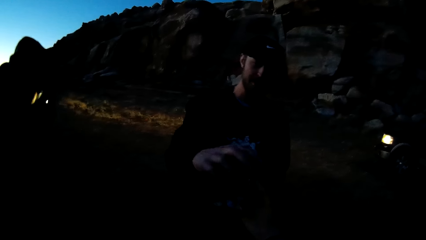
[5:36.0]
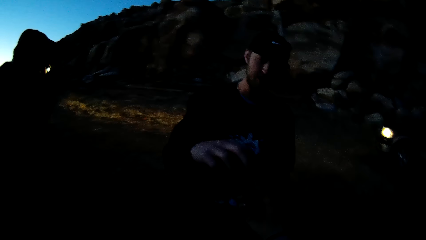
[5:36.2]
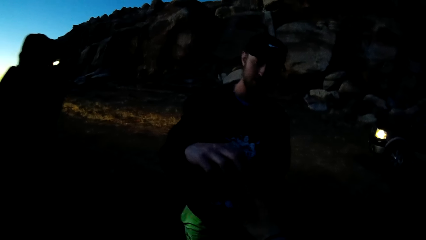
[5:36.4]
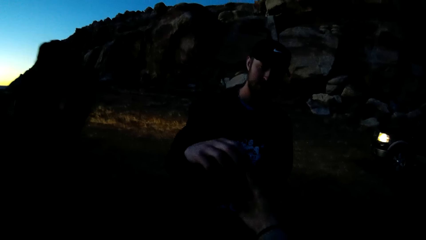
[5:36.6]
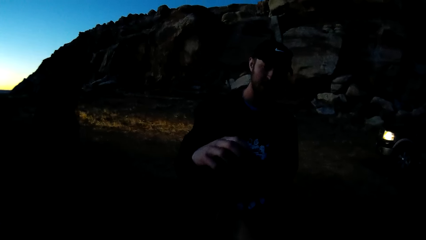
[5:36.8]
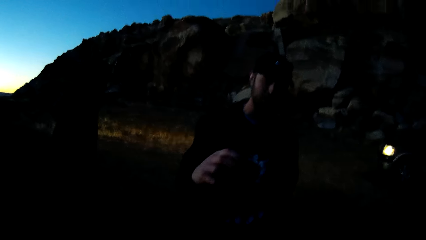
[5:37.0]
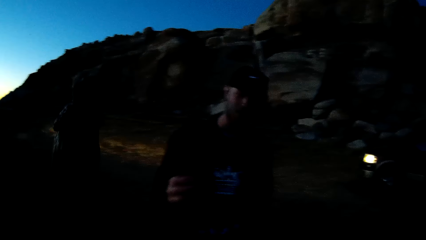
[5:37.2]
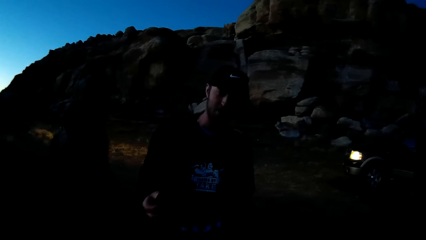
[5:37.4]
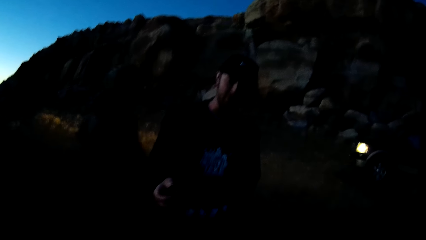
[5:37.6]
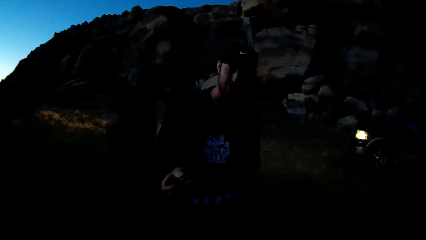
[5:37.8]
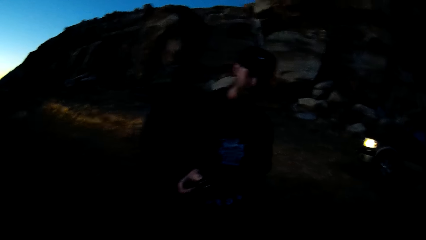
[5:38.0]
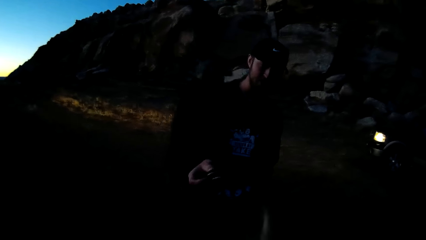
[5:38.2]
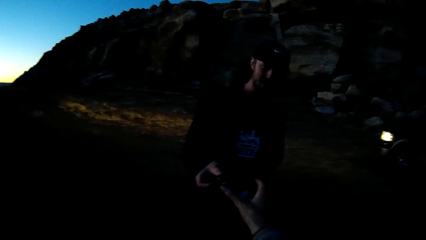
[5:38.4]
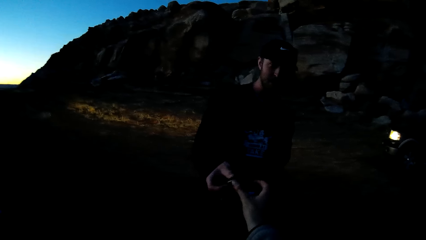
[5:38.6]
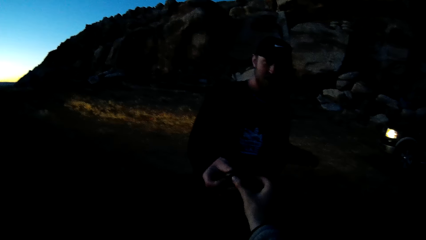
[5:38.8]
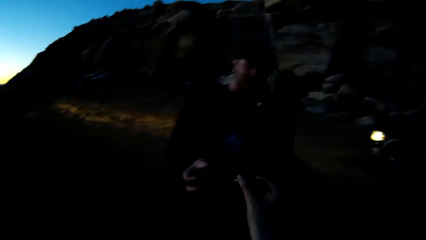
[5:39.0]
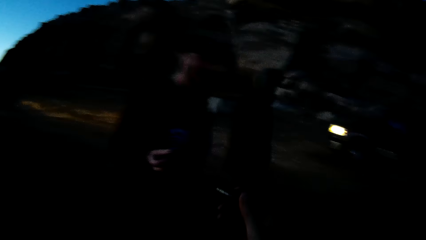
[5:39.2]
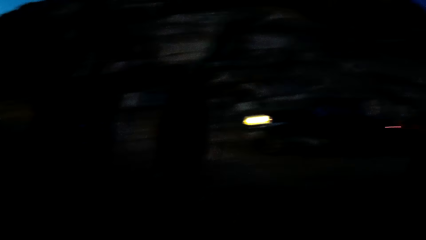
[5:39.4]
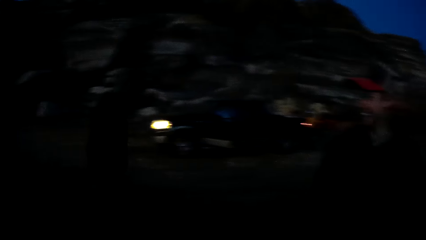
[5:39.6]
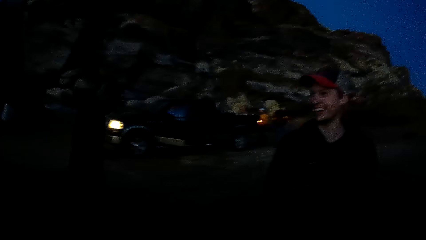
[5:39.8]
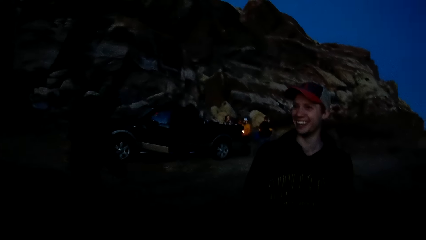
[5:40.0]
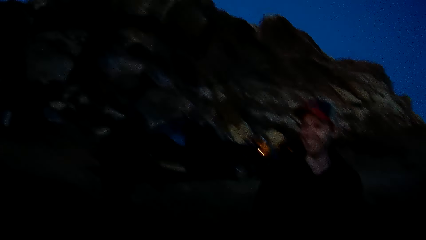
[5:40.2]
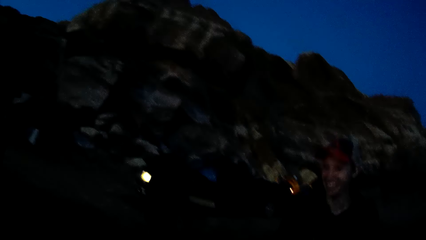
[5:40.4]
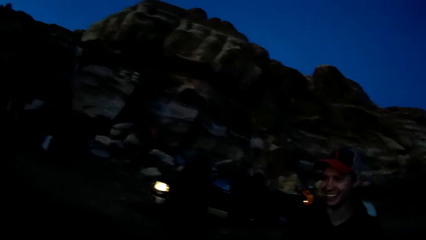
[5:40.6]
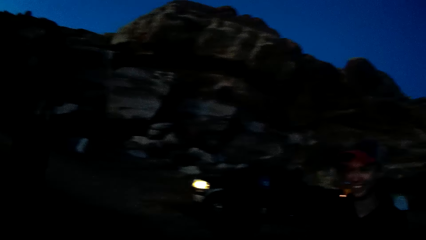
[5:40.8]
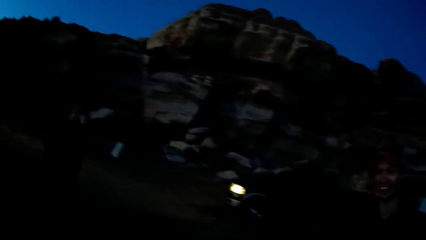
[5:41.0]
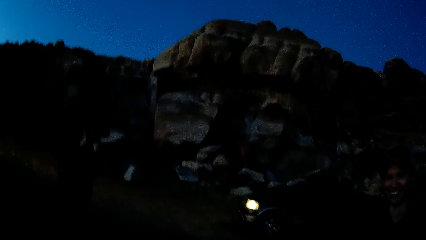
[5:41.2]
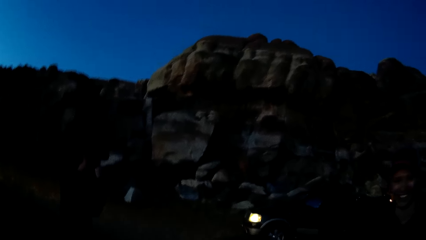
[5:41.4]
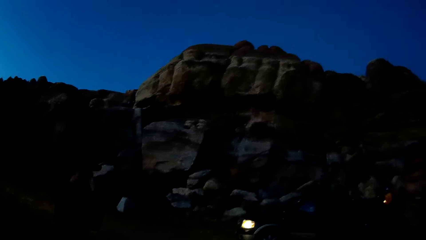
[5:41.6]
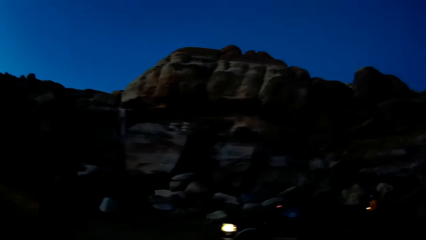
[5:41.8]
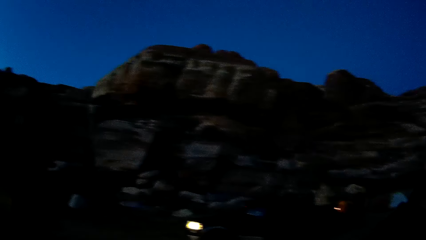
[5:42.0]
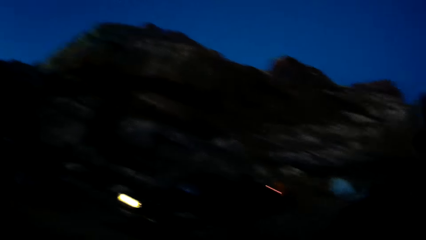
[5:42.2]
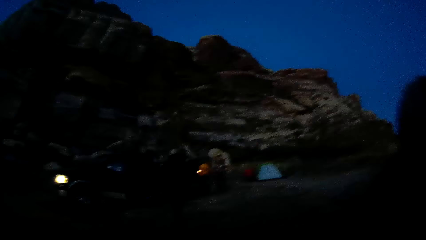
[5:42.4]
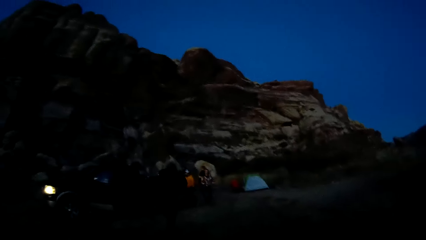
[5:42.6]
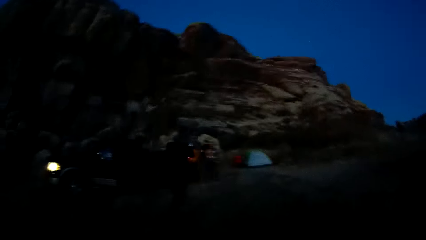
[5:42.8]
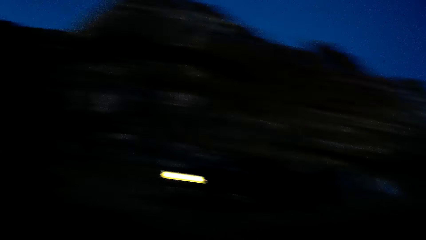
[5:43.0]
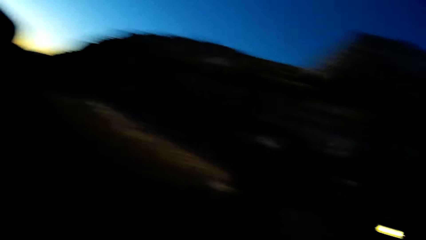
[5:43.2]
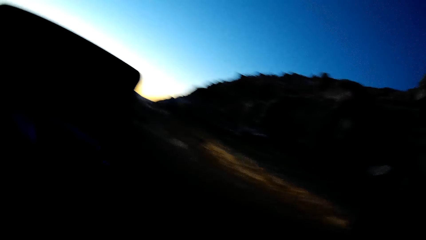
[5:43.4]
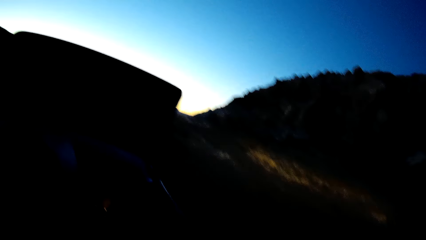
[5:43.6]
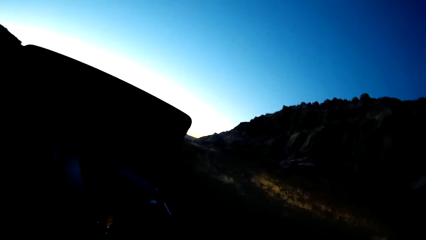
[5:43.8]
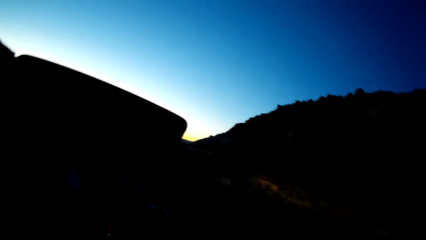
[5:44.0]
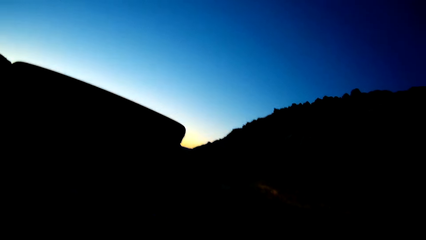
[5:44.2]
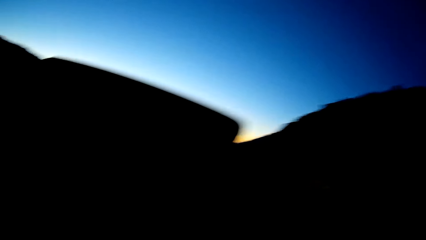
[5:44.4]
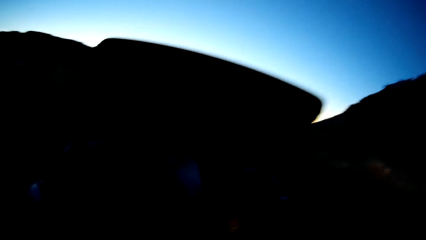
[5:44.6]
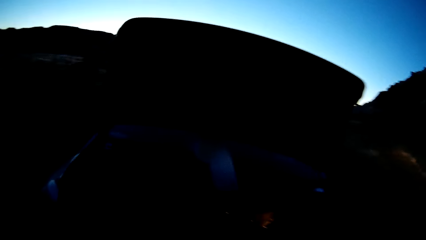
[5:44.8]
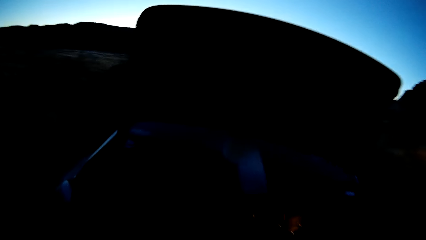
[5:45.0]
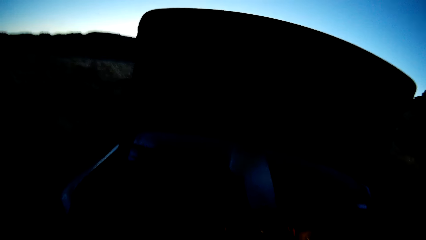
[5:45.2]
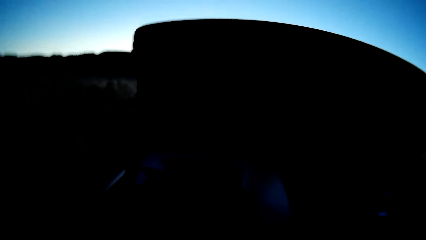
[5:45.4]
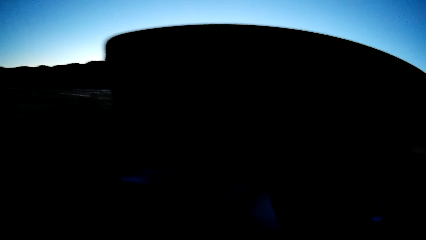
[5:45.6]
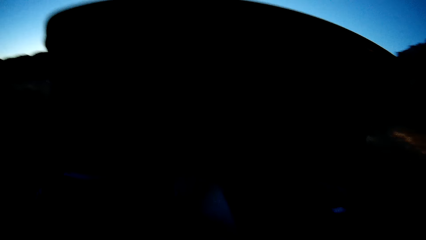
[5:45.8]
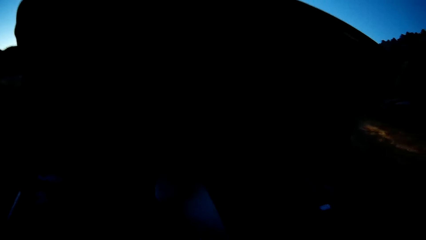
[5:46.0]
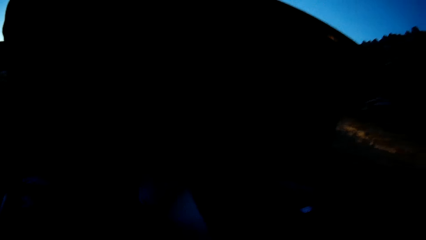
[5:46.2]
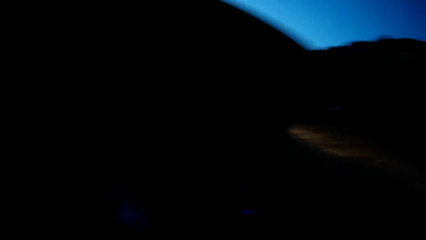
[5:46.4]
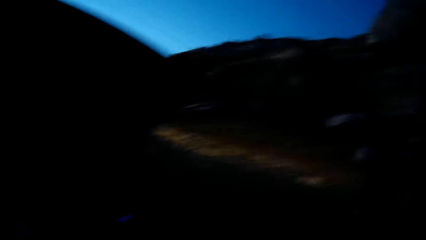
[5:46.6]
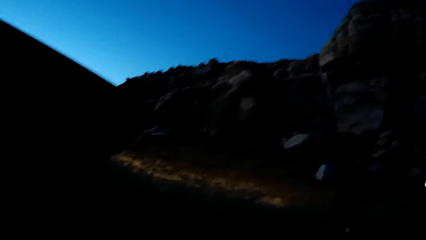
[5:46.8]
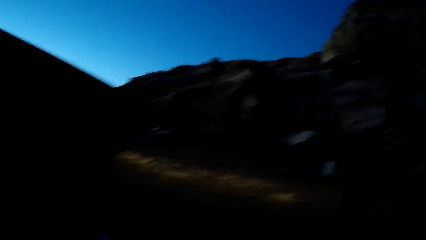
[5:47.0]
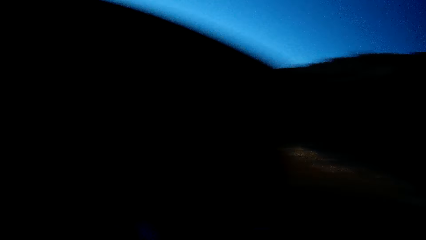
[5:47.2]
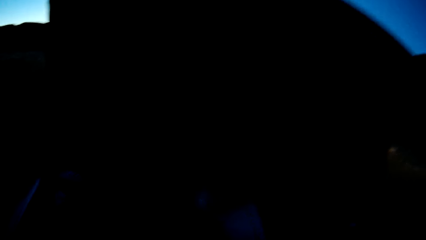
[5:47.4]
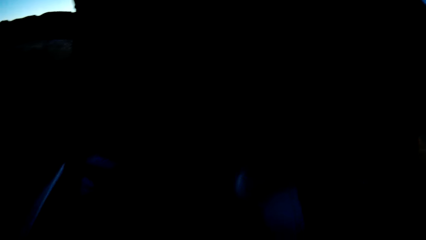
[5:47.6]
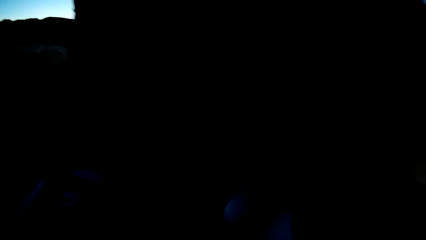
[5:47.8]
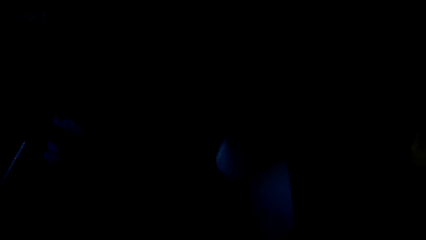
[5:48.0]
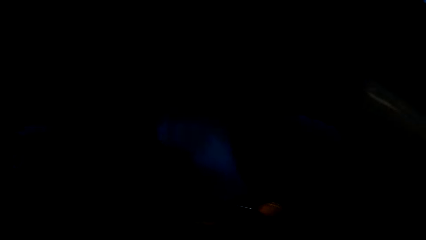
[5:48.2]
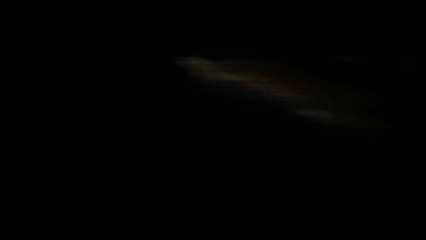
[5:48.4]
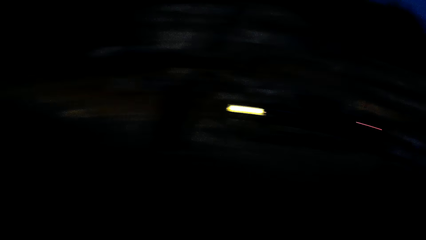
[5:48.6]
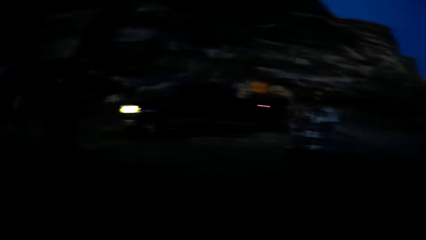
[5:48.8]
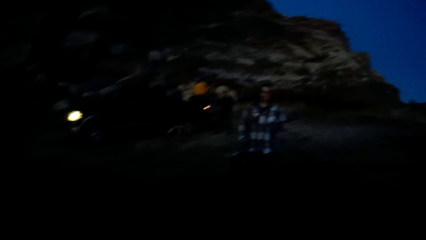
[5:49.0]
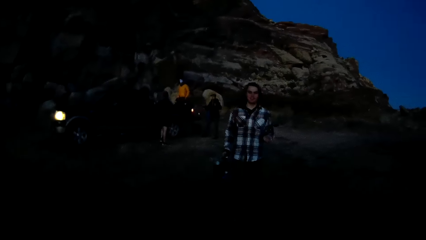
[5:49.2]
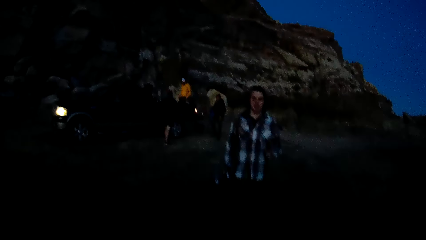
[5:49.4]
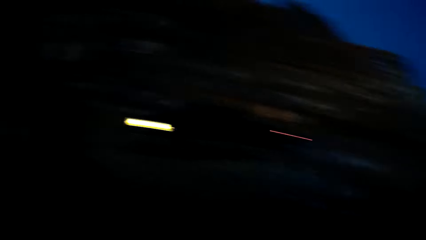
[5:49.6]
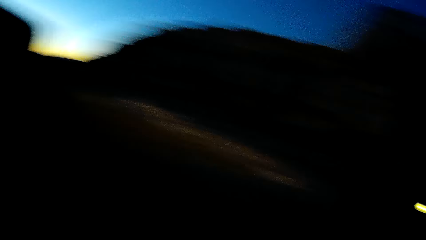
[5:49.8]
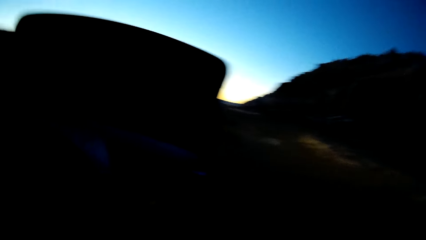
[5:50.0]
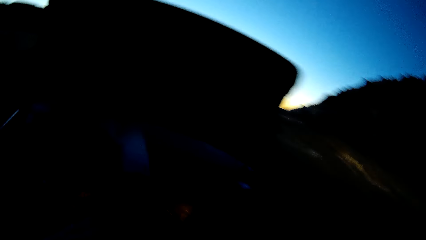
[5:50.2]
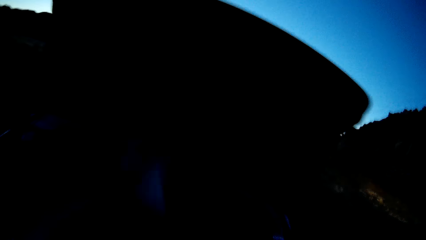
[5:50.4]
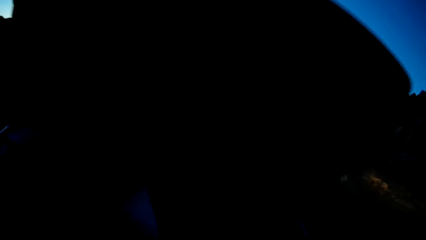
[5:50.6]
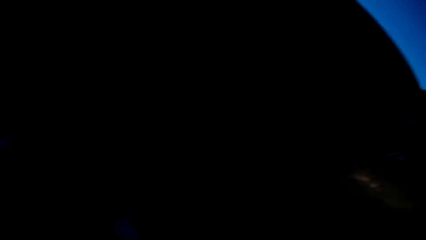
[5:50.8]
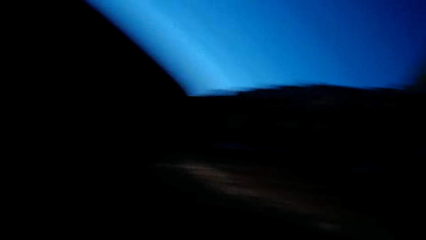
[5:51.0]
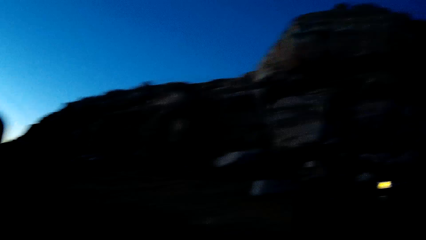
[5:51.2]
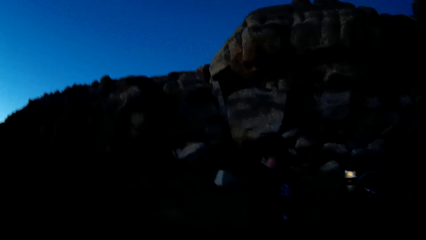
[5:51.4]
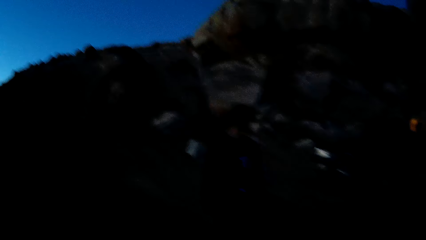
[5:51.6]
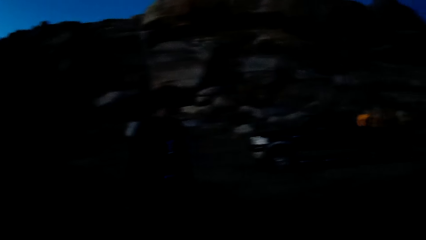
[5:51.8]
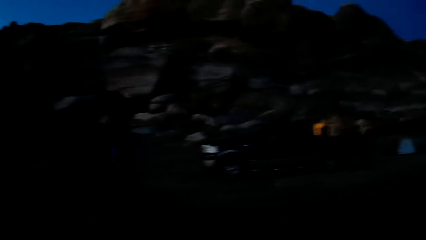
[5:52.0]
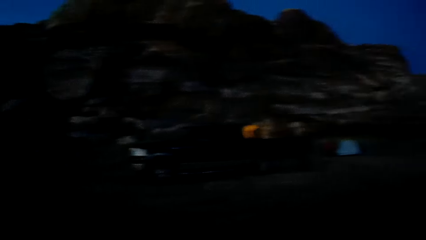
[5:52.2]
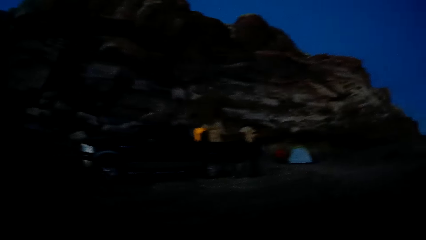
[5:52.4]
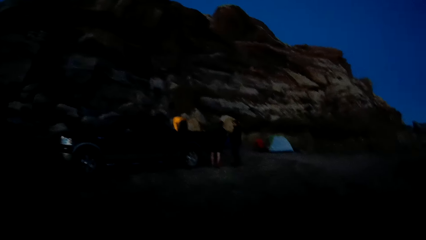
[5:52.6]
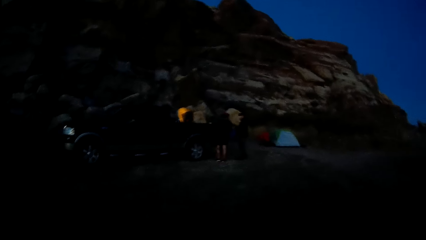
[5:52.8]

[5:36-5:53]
A man walks in the field. Another man takes something. The camera wearer swings a hand. The second man swings a hand. The camera wearer swings a hand, takes something and swings a hand. The second man swings a hand. A third man walks in the field. The camera wearer moves the head up. They turn the head right. They turn the head left. They walk toward the car. They turn the head right. They turn the head left. They turn the head right. A fourth man walks in the field. The camera wearer turns the head left. They walk towards the car. They turn the head right.
